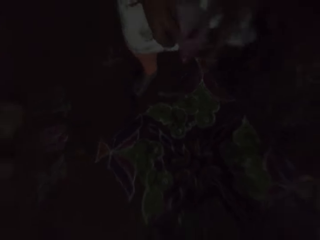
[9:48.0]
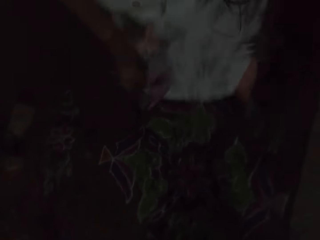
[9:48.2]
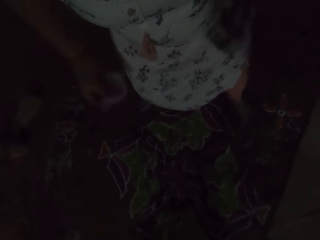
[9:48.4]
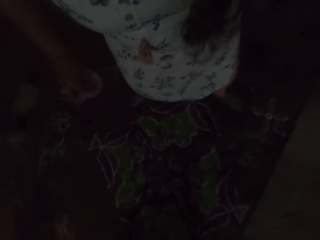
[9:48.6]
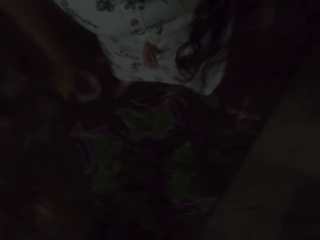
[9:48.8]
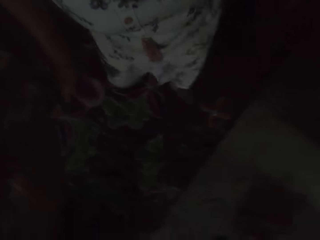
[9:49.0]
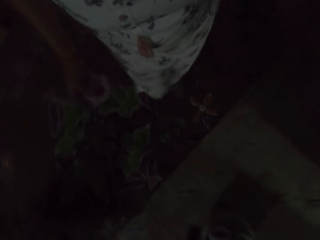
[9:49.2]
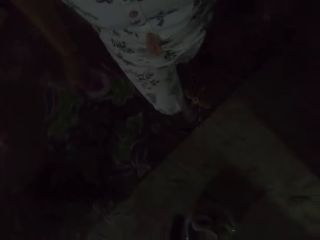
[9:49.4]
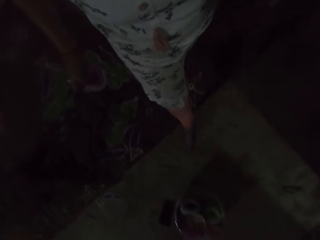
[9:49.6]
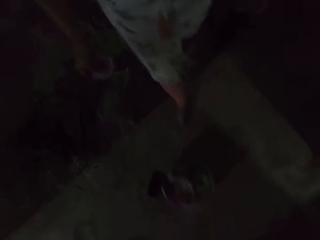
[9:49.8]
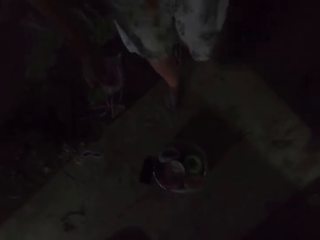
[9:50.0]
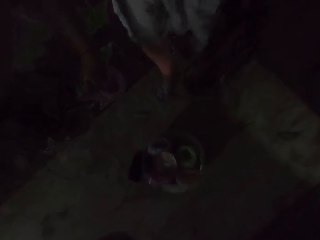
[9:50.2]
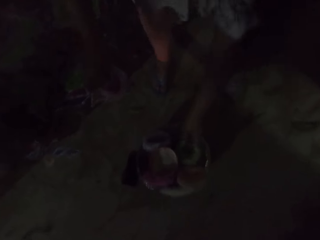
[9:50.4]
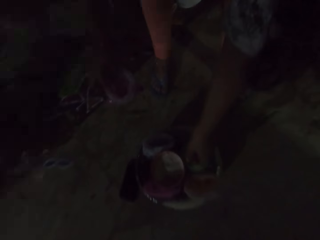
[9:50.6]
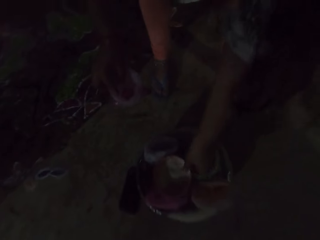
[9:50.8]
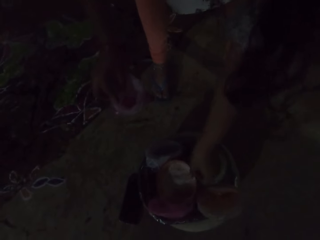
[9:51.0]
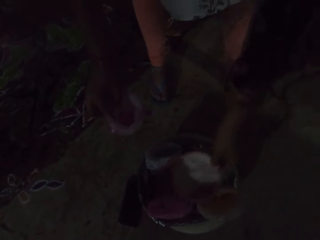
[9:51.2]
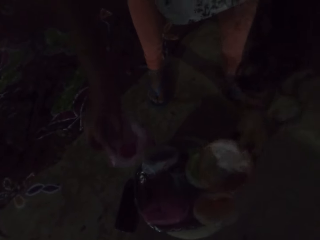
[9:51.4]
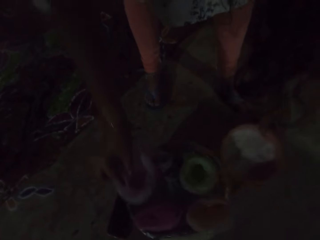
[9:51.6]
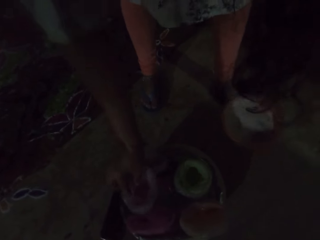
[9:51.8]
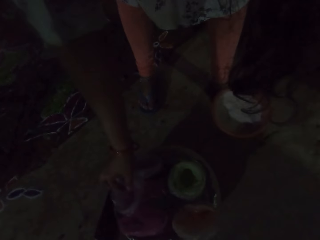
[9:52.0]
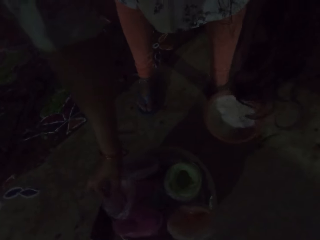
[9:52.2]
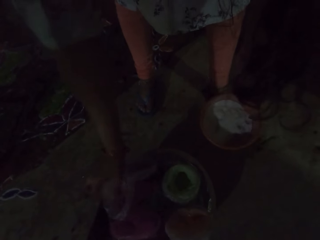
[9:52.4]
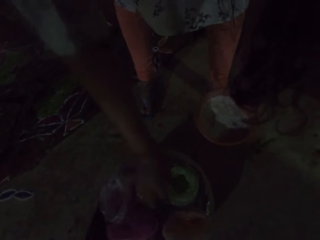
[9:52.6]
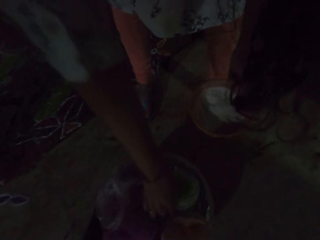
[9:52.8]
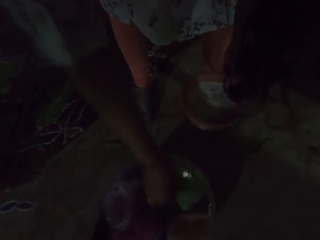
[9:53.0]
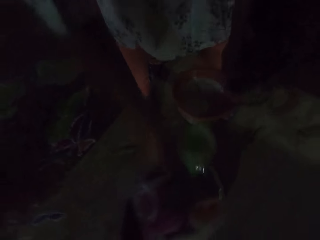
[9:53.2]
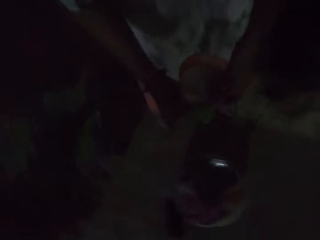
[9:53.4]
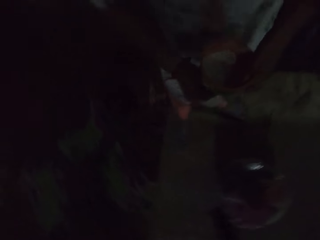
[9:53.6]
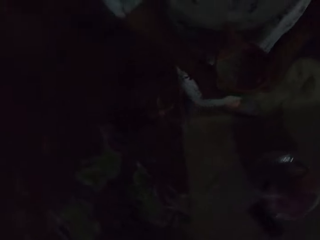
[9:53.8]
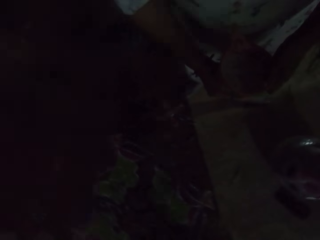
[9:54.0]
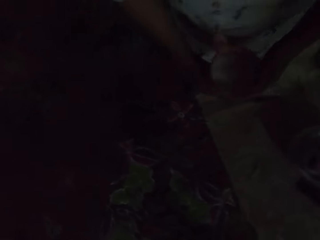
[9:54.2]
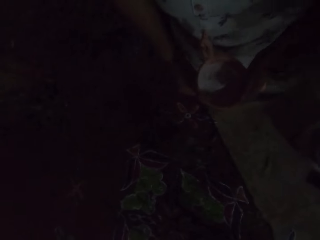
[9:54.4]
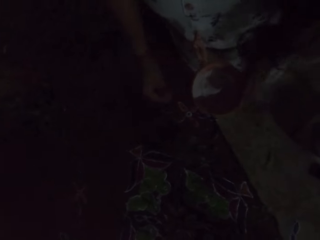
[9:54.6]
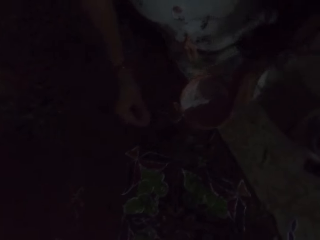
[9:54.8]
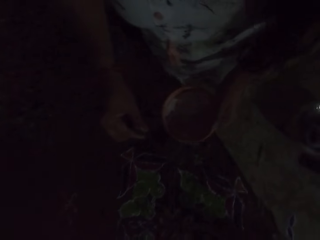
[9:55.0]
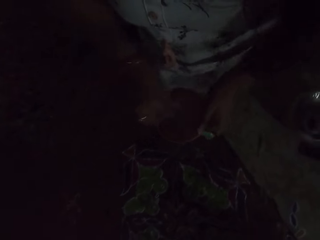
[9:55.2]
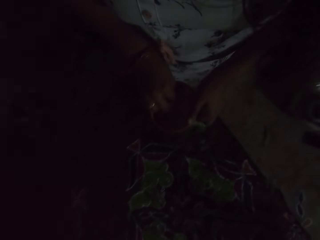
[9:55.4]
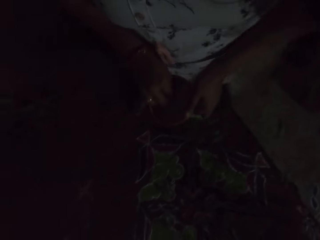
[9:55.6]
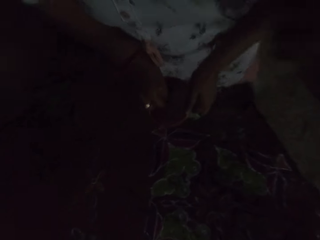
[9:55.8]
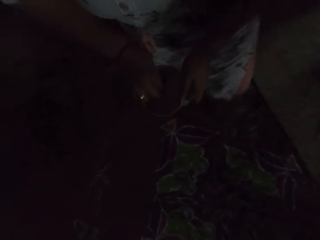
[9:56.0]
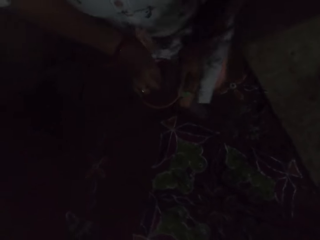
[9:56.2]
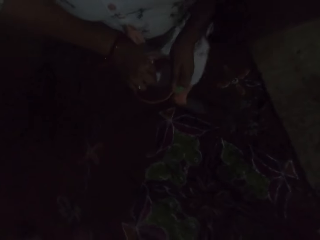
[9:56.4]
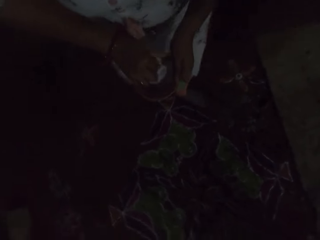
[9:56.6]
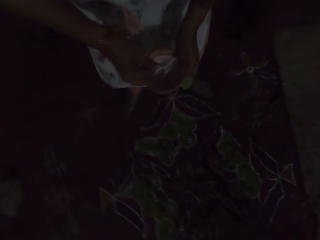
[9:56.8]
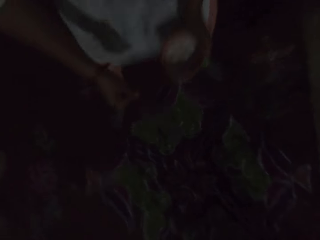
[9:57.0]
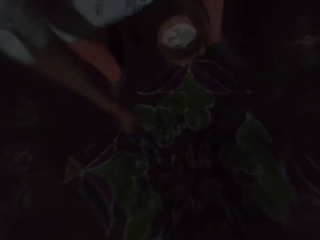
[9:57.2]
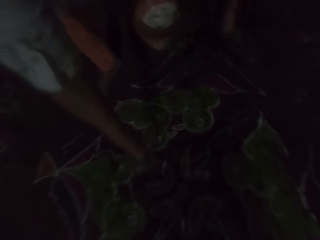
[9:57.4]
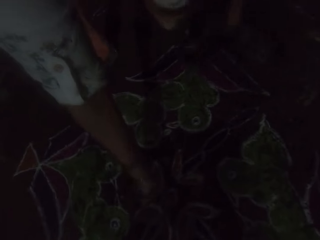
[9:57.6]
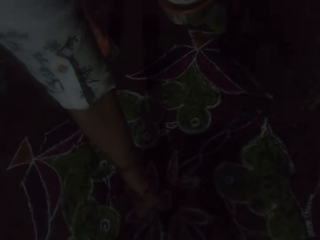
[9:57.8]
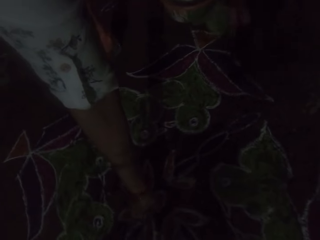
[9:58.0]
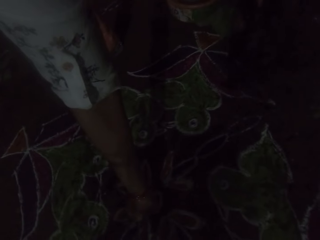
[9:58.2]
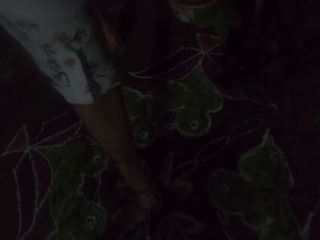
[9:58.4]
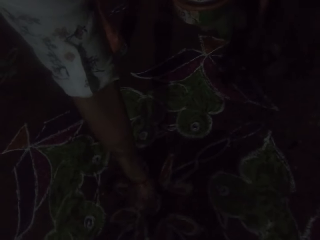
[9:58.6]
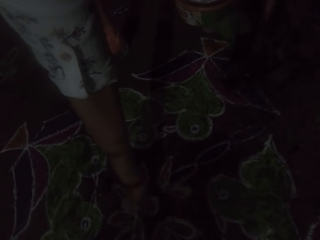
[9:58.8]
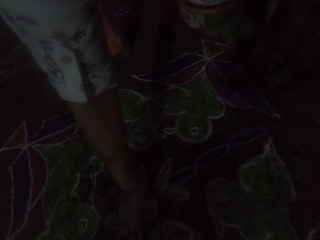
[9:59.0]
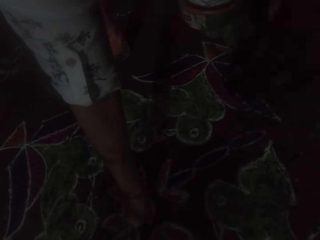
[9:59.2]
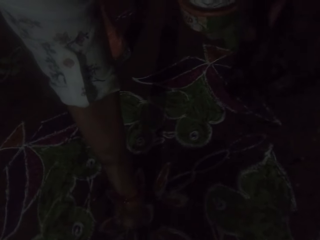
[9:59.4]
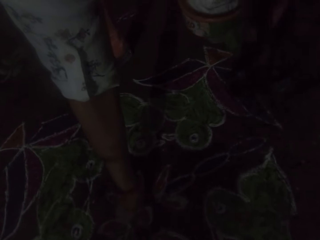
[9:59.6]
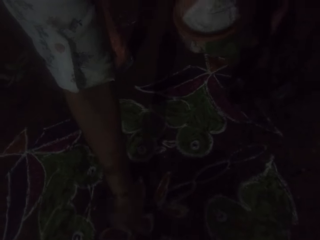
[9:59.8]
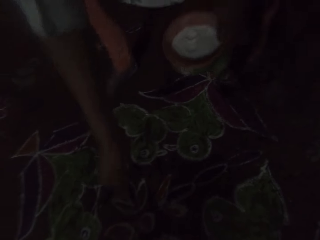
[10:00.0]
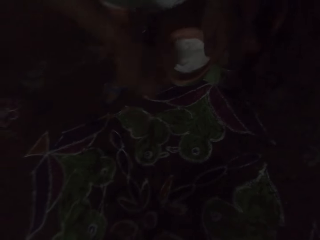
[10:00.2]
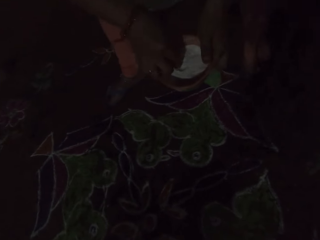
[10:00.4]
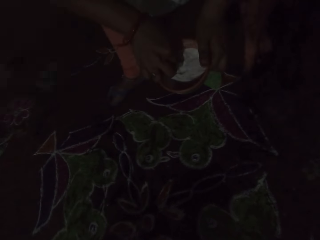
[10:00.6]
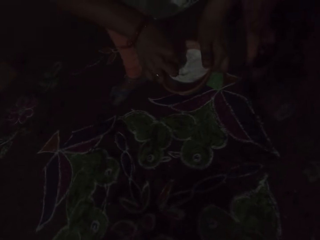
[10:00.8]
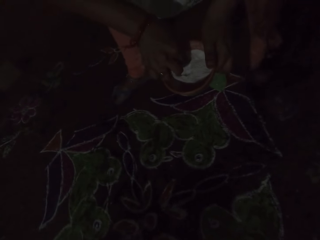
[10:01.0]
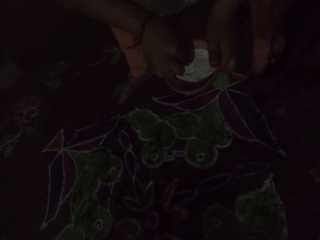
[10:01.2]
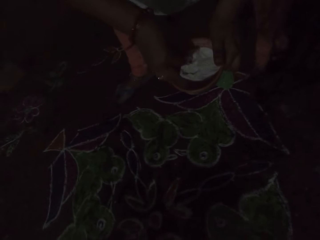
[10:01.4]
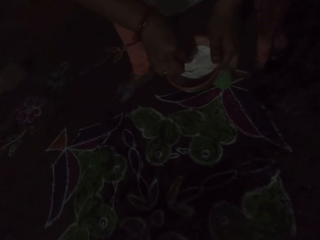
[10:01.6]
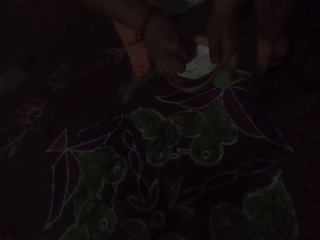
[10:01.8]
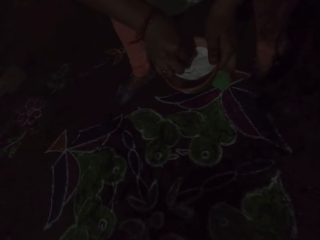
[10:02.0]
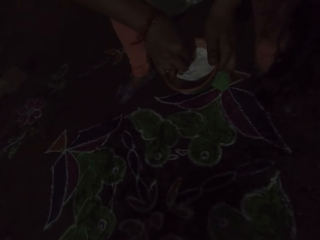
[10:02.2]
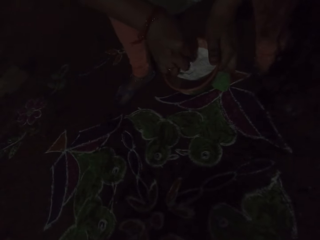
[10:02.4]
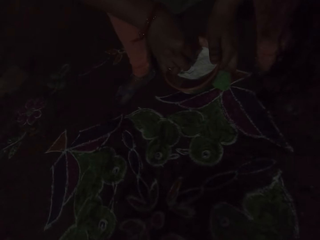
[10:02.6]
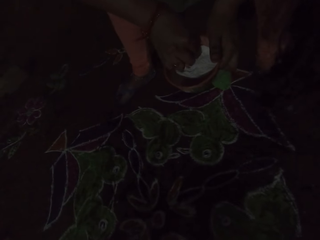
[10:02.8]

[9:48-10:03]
The camera wearer moves around. She picks up the bowl of powder from the stool with her left hand, and a paper. She places the paper down. She places the pack of red powder in her right hand on the stool. She picks up a pack of green powder from the stool with her right hand. She passes the pack of green powder in her right hand to her left hand. She moves around. She takes some powder from the bowl of powder in her left hand with her right hand. She makes patterns on the floor with the powder in her right hand. She takes some powder from the bowl of powder in her left hand with her right hand.

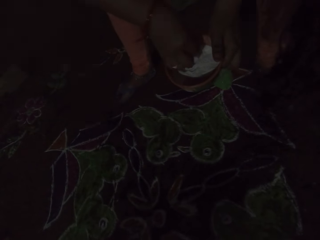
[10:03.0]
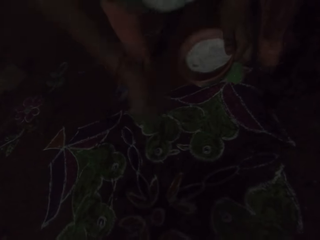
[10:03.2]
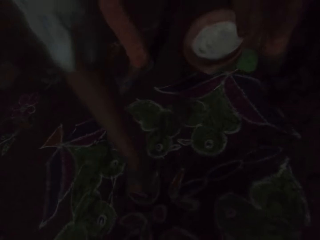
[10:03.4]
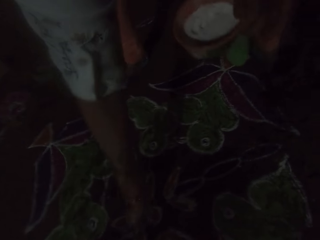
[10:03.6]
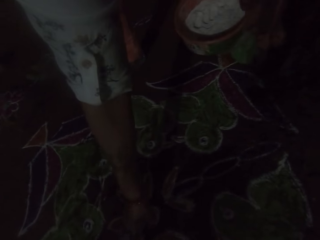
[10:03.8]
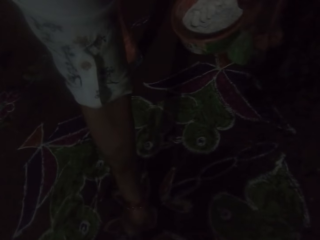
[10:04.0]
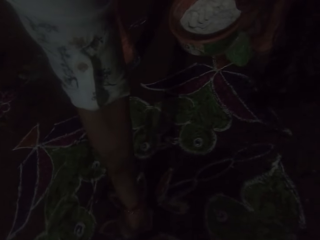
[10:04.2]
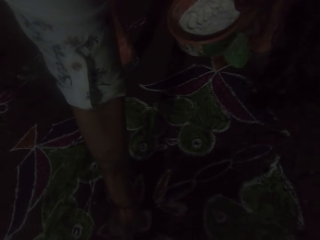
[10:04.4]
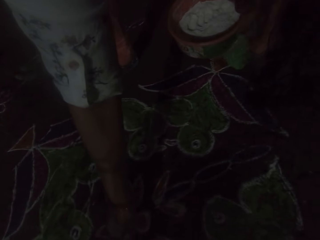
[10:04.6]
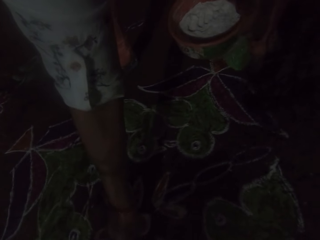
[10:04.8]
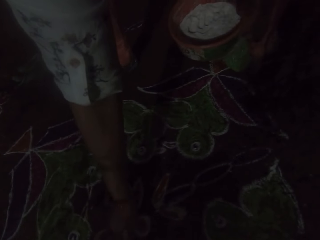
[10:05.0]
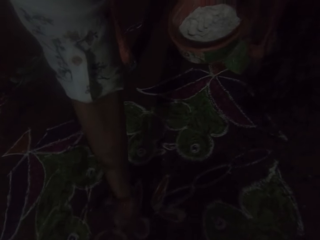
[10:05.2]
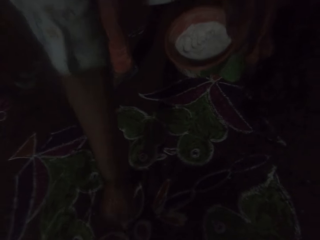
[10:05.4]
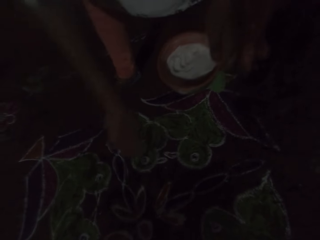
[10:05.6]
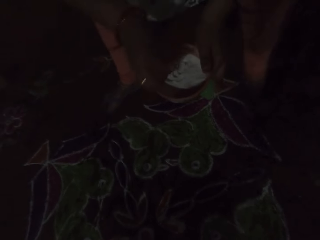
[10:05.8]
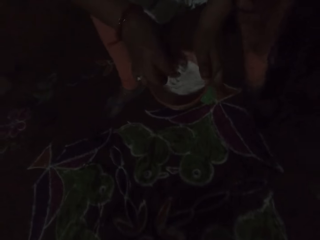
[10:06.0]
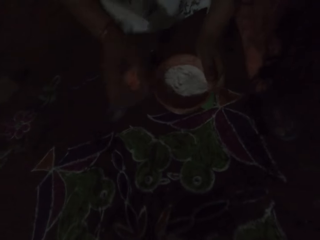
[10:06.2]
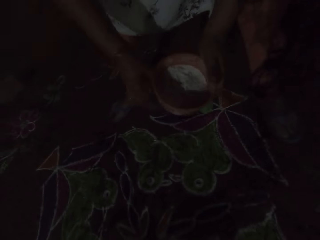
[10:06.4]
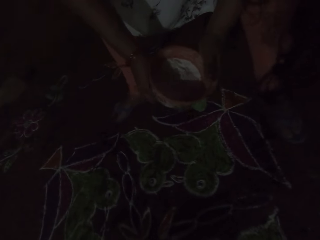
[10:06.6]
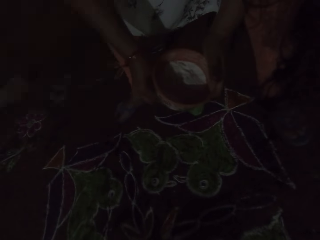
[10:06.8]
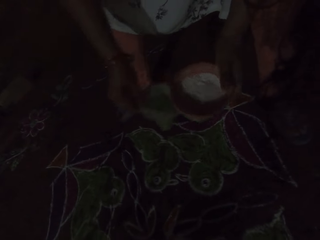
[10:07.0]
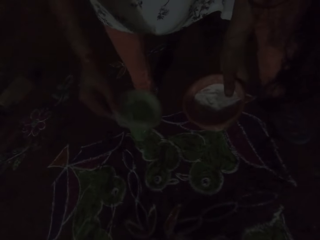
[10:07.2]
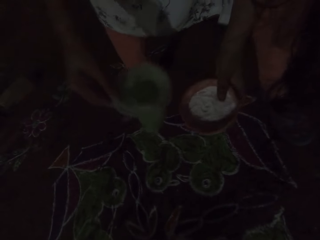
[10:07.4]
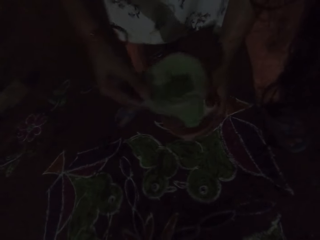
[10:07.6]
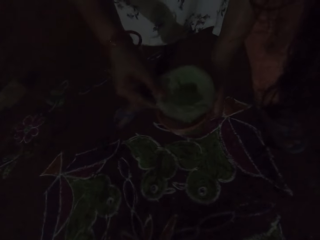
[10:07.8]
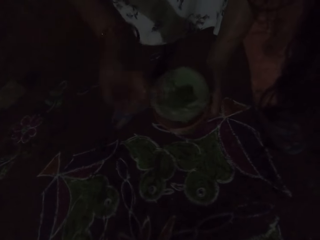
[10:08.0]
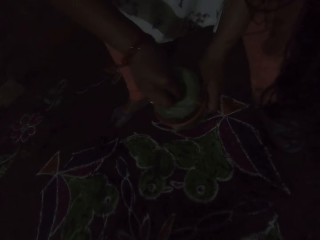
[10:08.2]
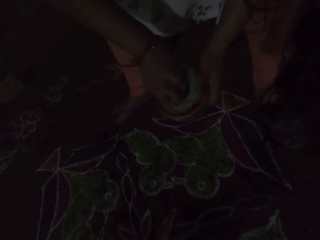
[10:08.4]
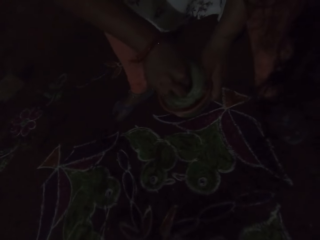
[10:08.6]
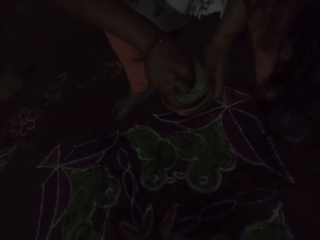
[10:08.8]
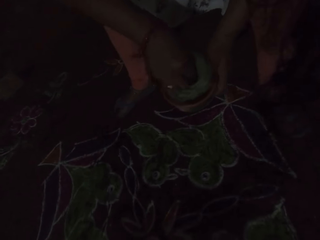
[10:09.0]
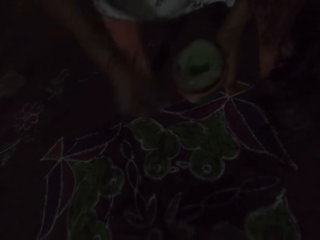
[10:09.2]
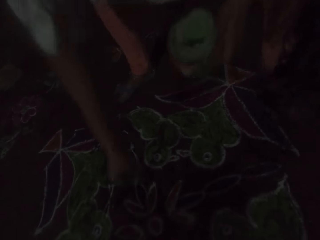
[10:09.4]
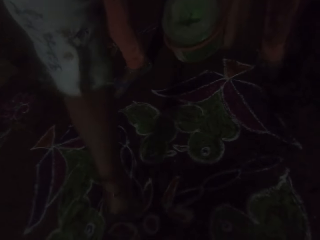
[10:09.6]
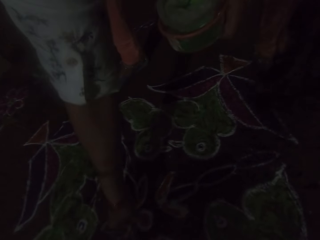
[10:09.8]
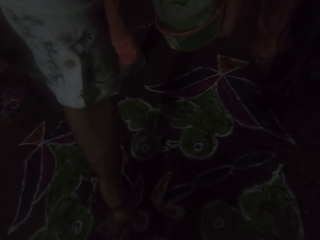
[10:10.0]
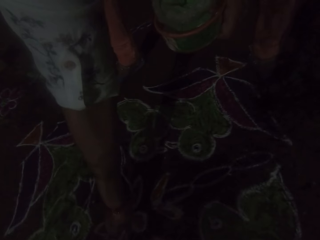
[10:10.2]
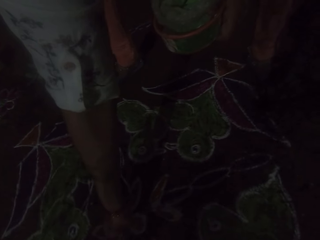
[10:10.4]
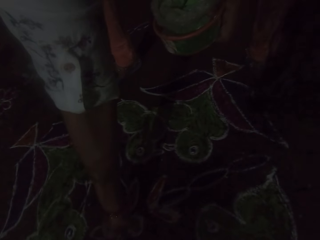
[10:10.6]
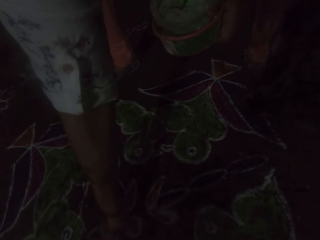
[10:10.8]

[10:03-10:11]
The camera wearer makes patterns on the floor with the powder in her right hand. She pours the powder in her right hand in the bowl of powder in her left hand. She passes the pack of green powder in her left hand to her right hand. She picks up a paper. She places the pack of green powder in her right hand in the bowl of powder in her left hand. She takes some green powder from the pack of green powder in the bowl of powder in her left hand with her right hand. She makes patterns on the floor with the green powder in her right hand.
